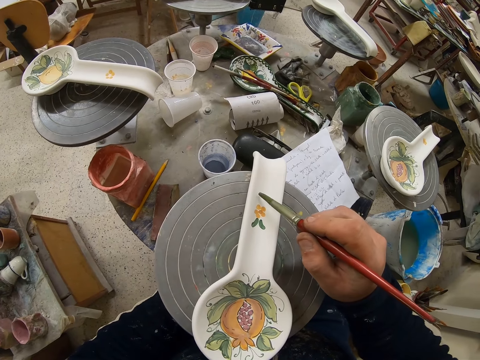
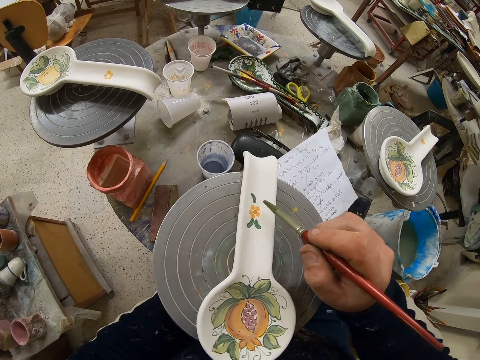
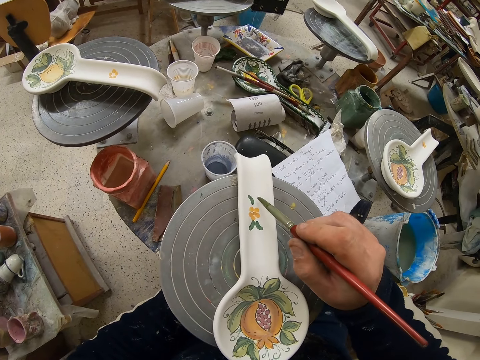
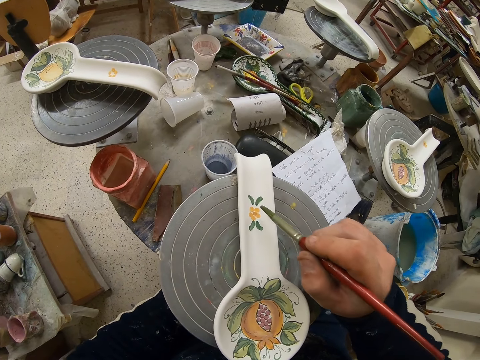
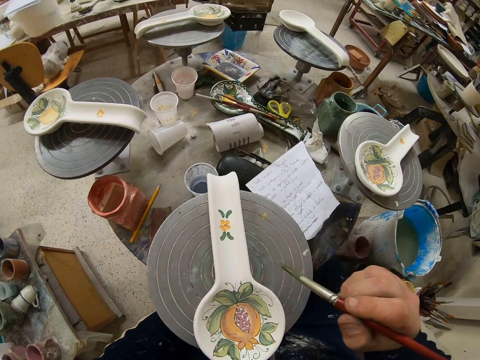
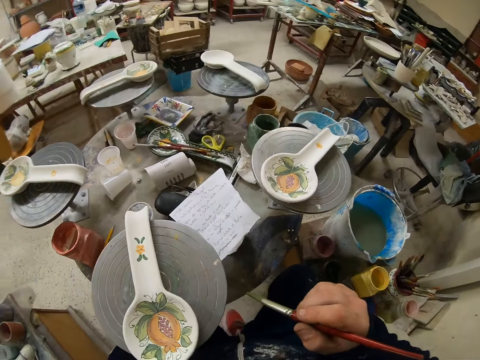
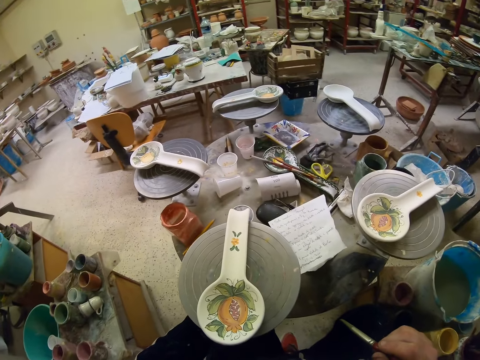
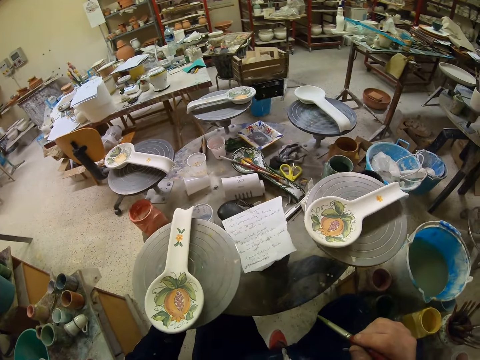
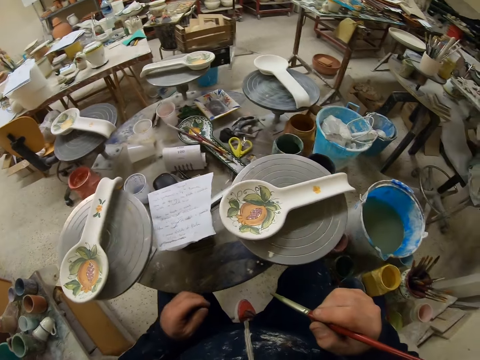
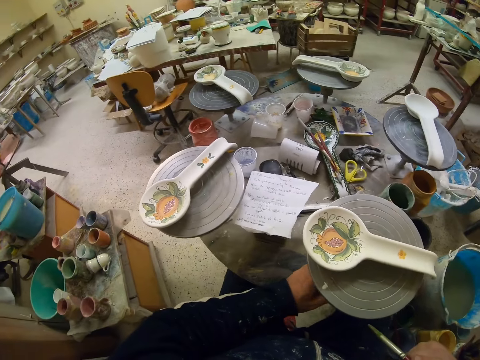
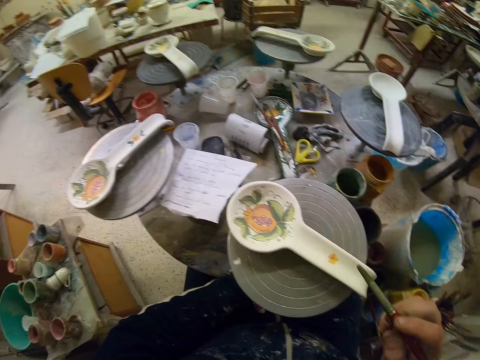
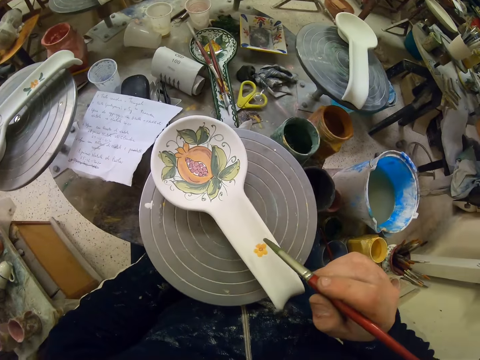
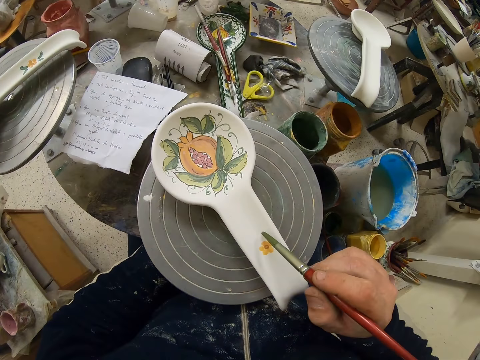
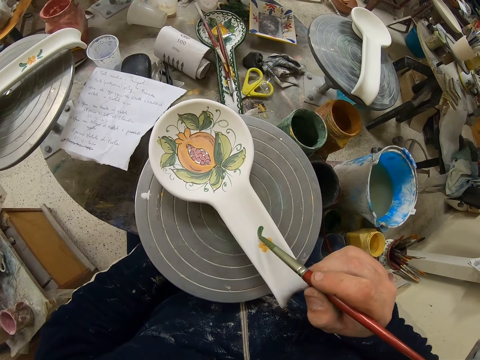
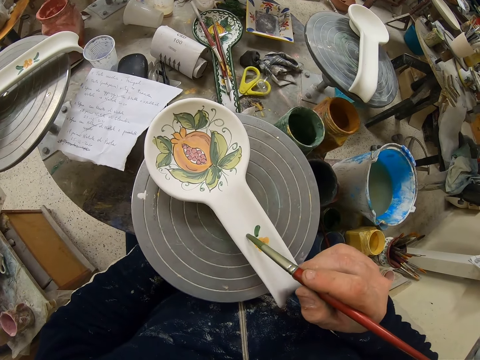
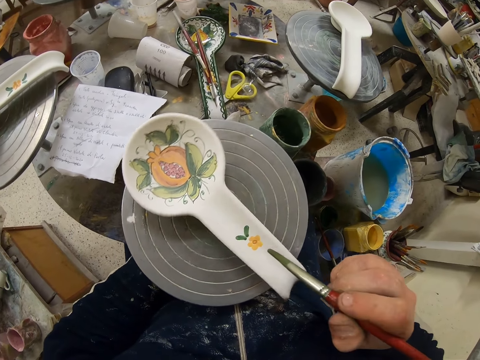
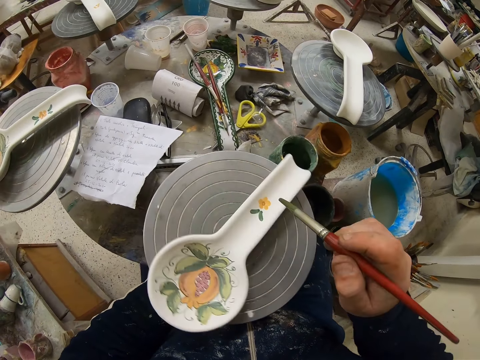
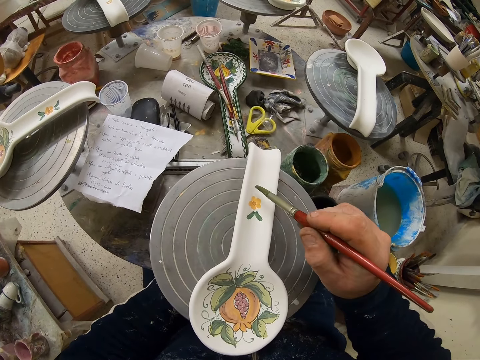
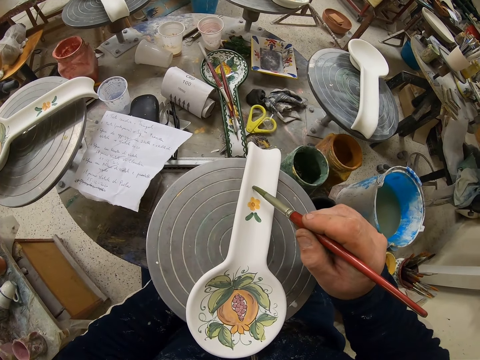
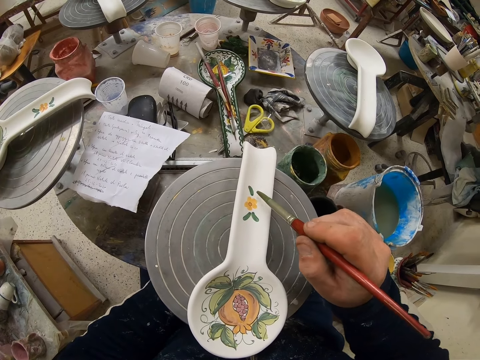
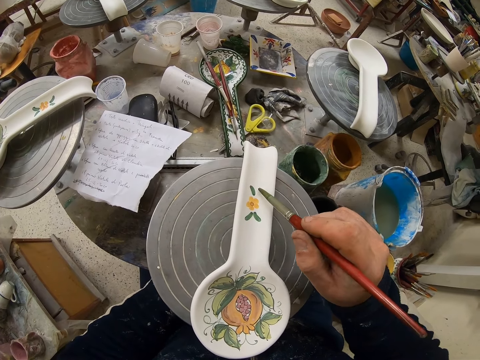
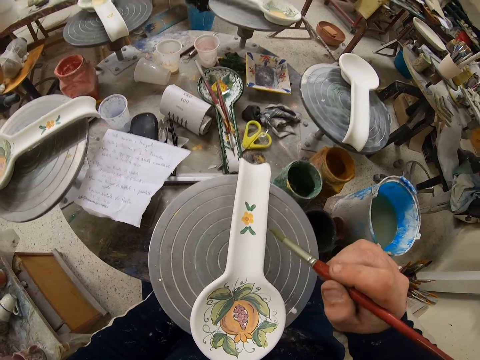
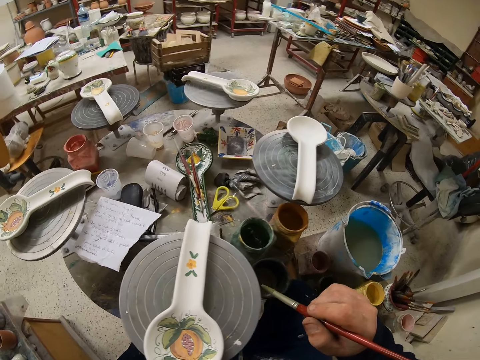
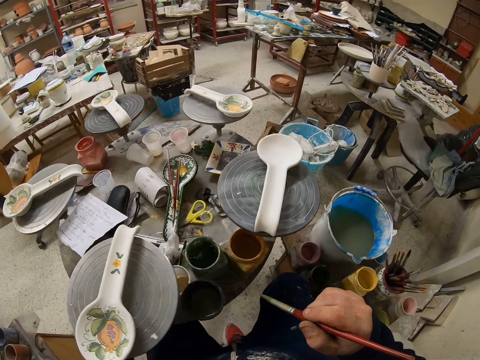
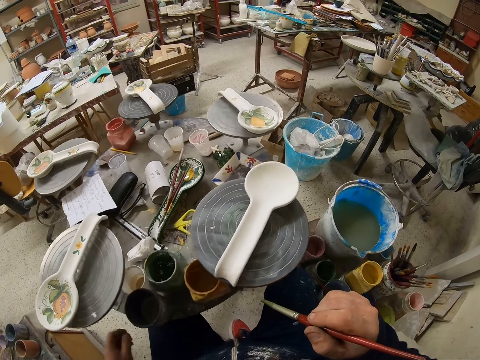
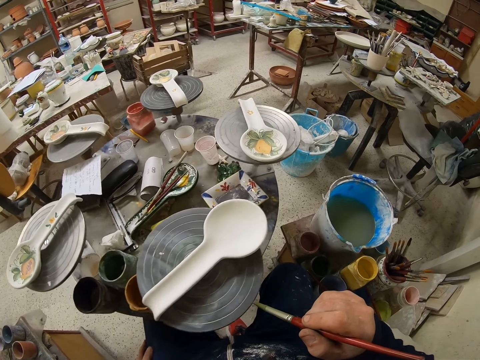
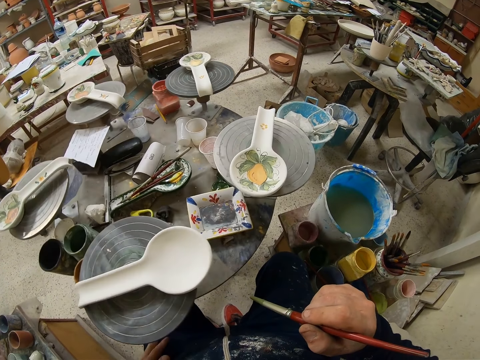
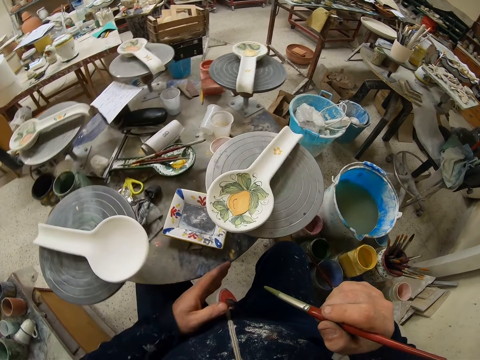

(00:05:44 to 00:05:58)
The camera wearer decorates the plate with the paint brush. They paint the spoon. They turn the table. They paint the spoon. They decorate the plate with the paint brush. They turn the table. They rotate the table.

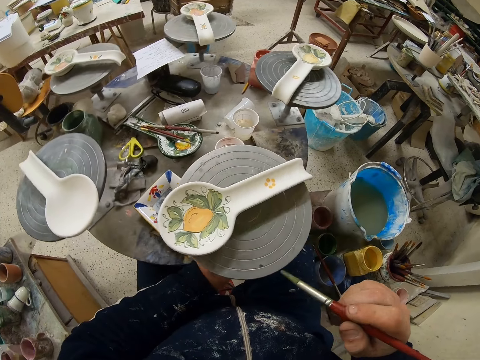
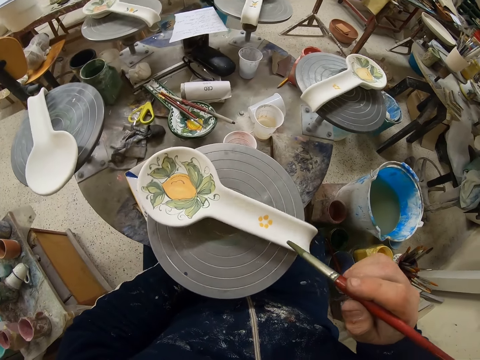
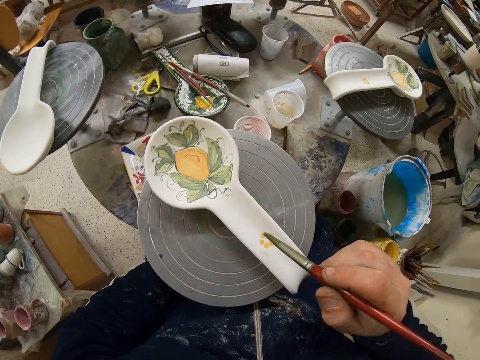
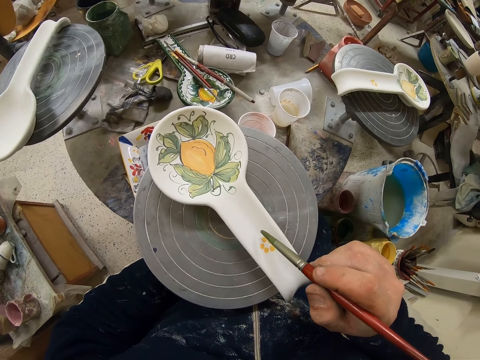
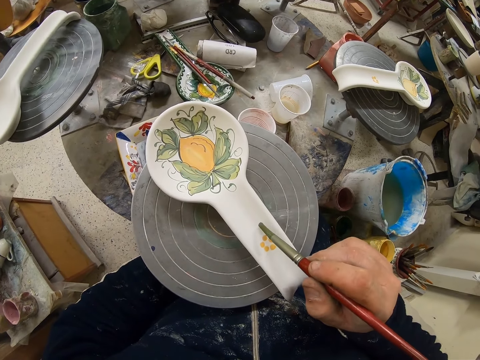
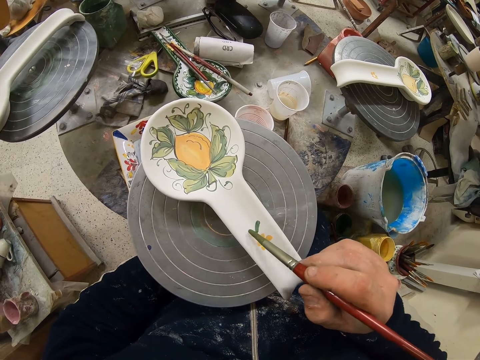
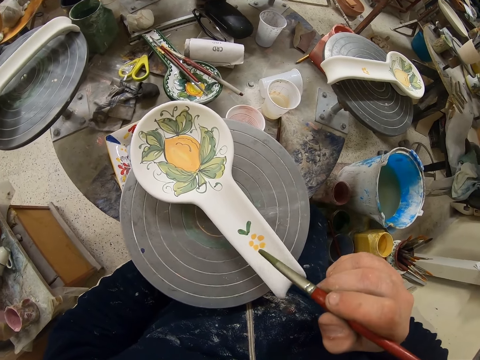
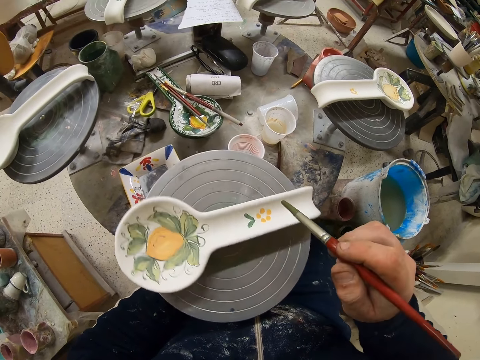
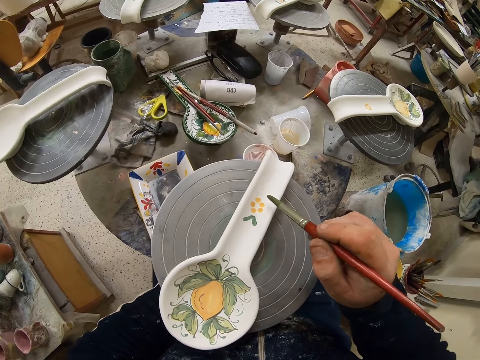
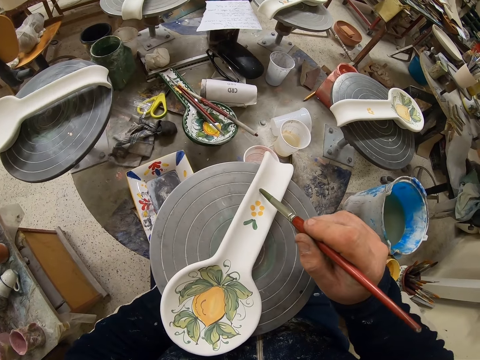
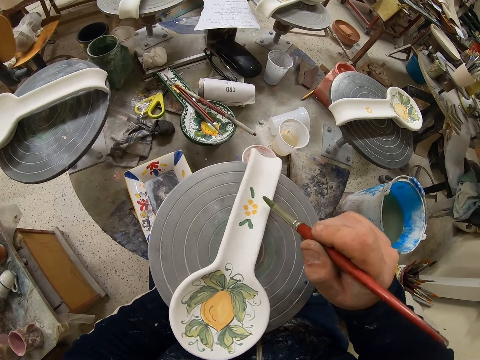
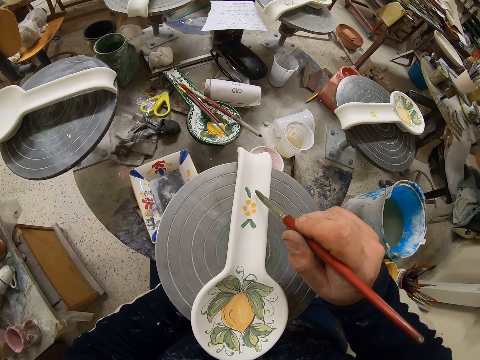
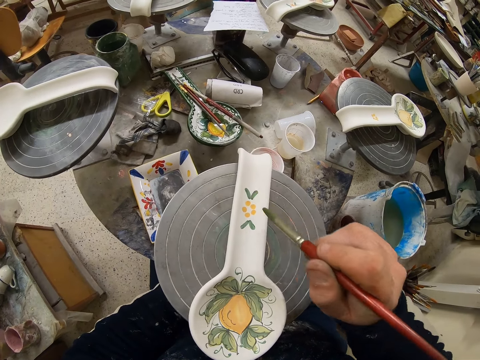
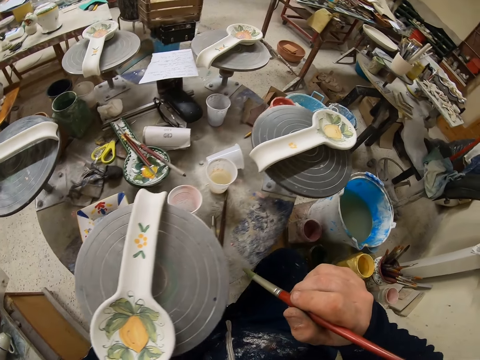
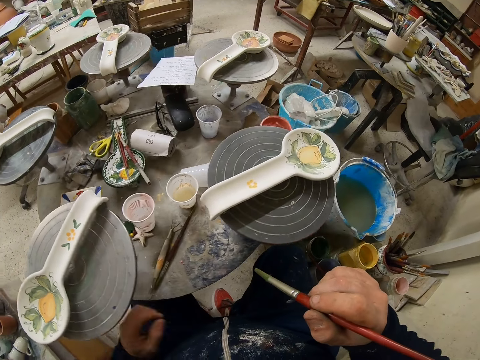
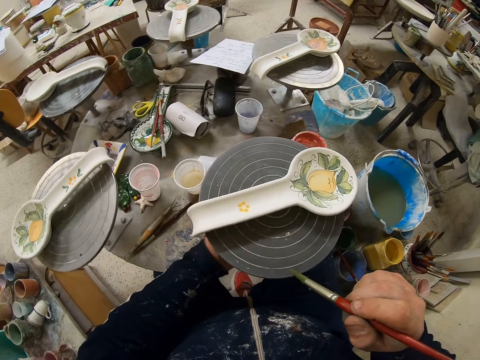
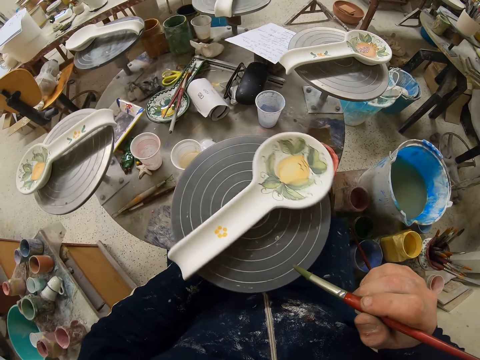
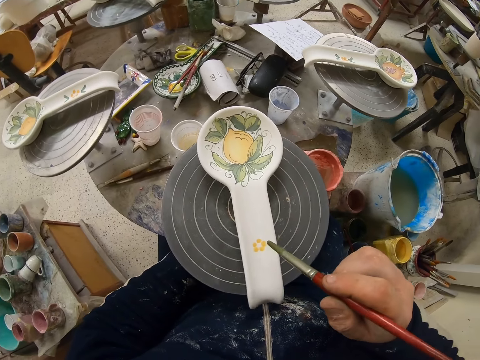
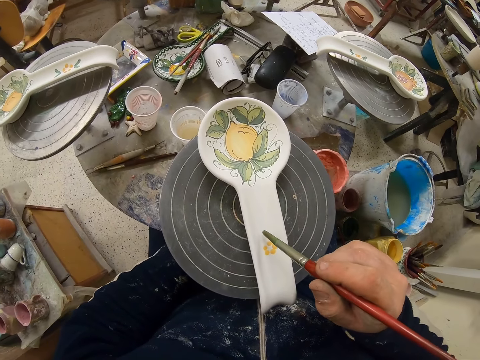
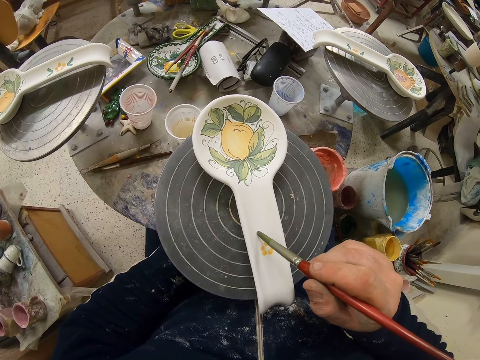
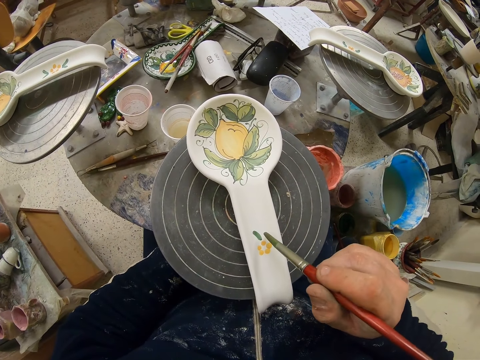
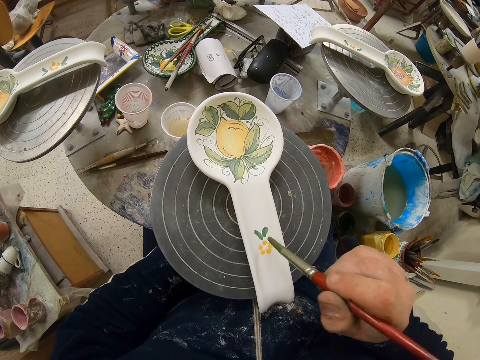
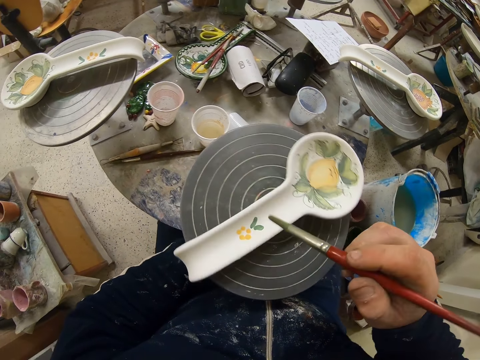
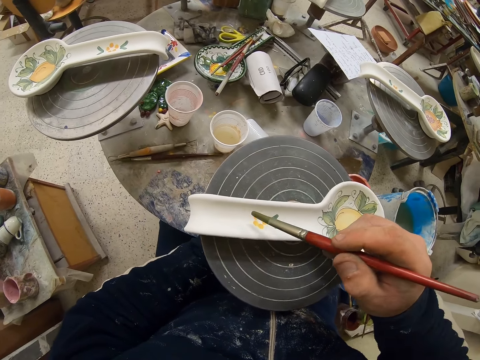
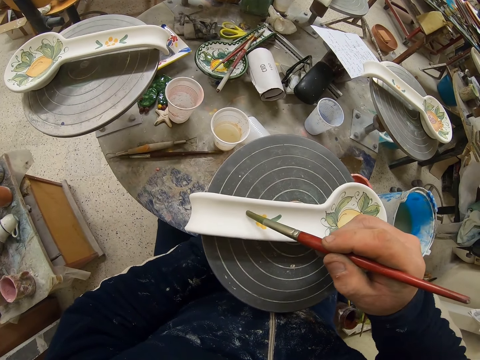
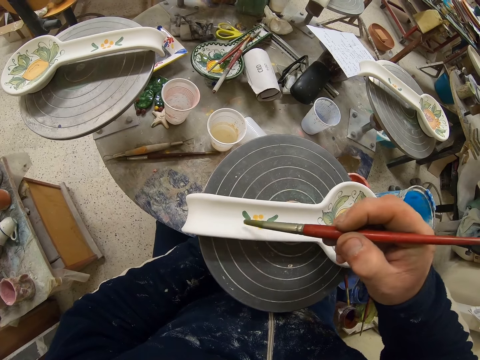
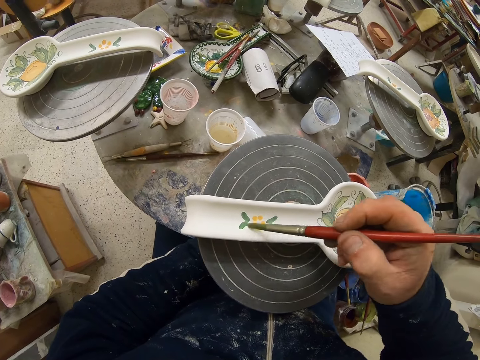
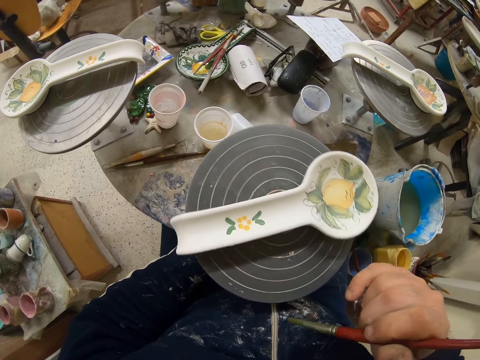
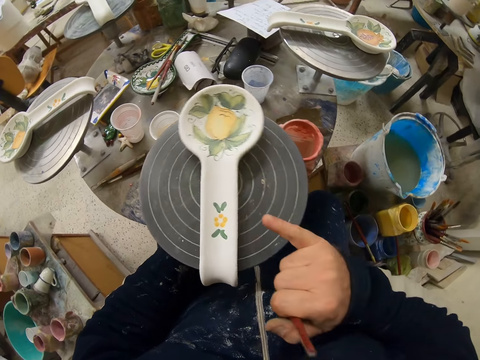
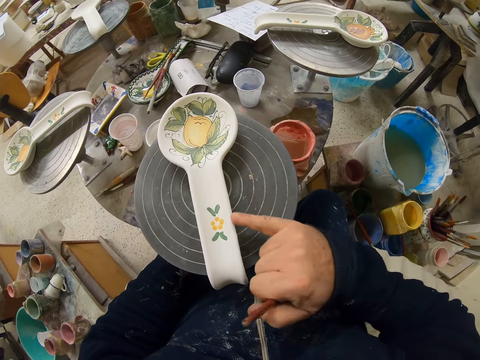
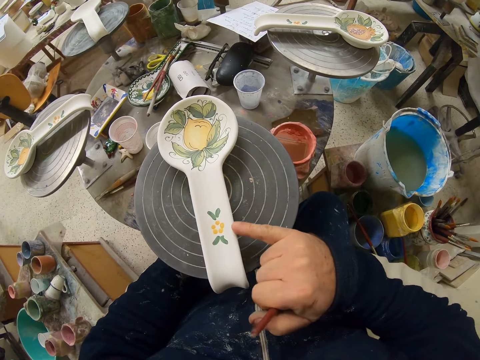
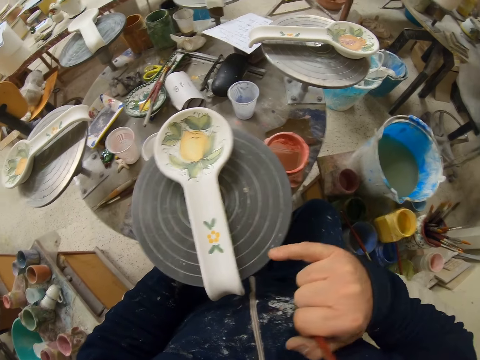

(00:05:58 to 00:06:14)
The camera wearer paints the spoon. He decorates the plate with the paint brush. He turns the table. He decorates the plate with the paint brush. He turns the table. He paints the spoon. He decorates the plate with the paint brush. He turns the table. He decorates the plate with the paint brush. He turns the table. He rotates the spoon. He rubs the plate with his finger.
